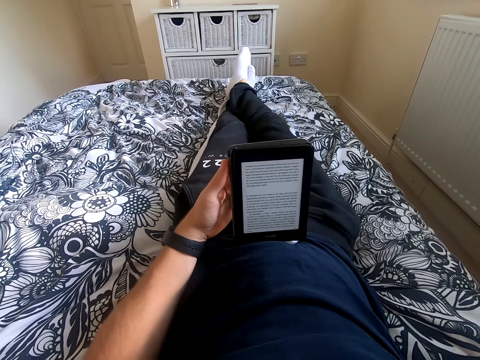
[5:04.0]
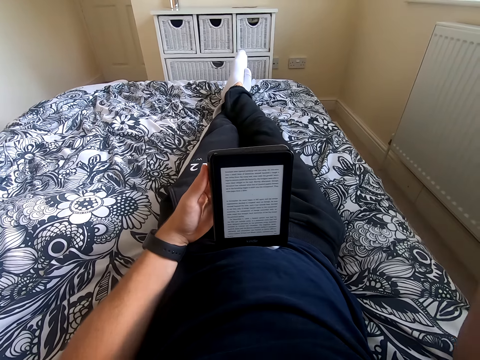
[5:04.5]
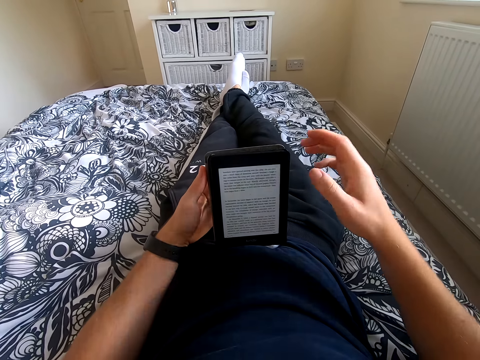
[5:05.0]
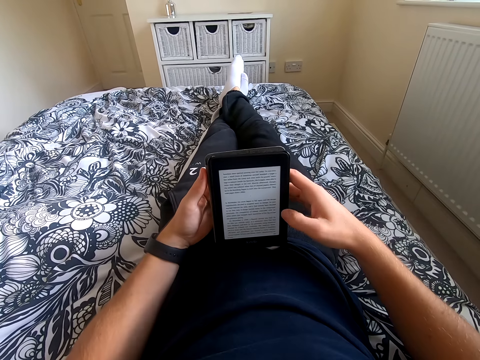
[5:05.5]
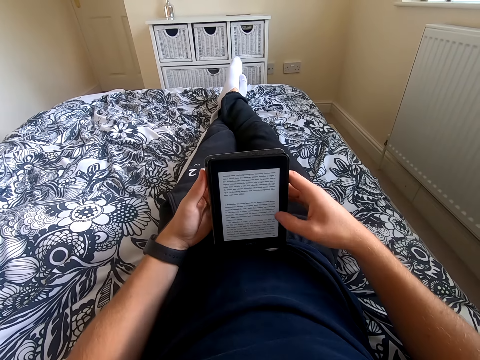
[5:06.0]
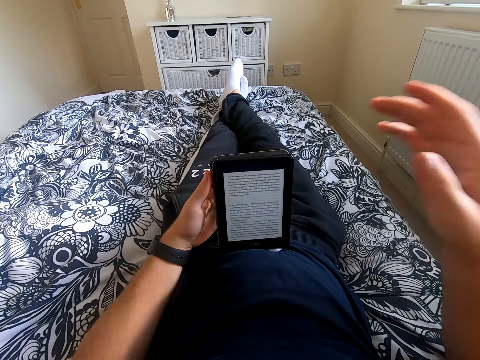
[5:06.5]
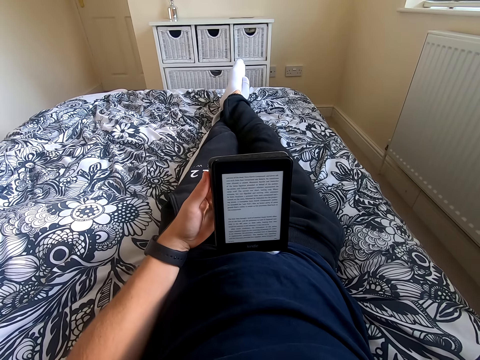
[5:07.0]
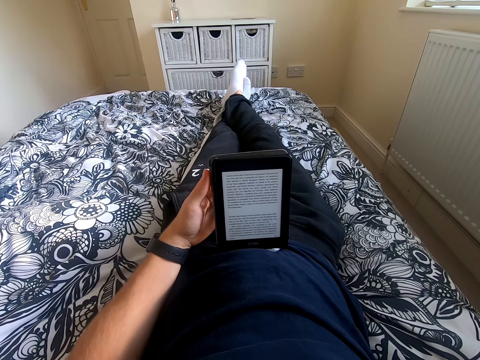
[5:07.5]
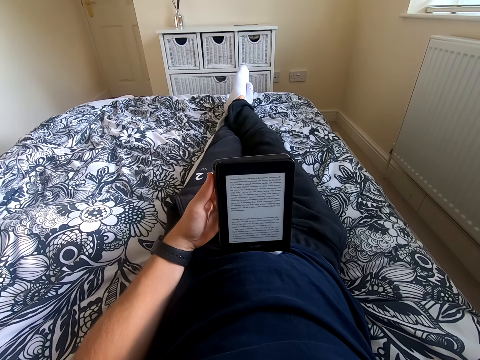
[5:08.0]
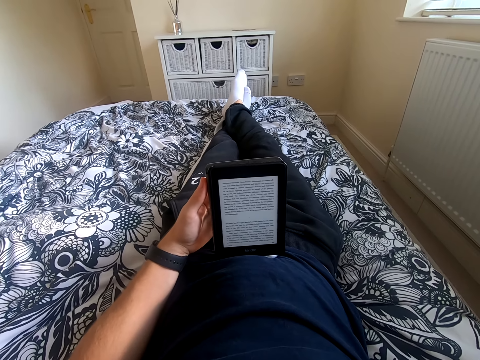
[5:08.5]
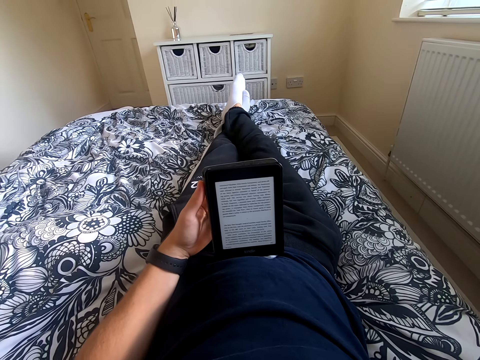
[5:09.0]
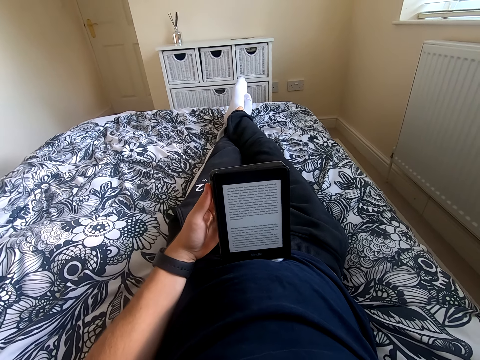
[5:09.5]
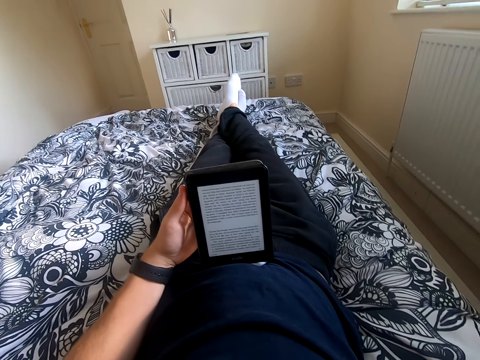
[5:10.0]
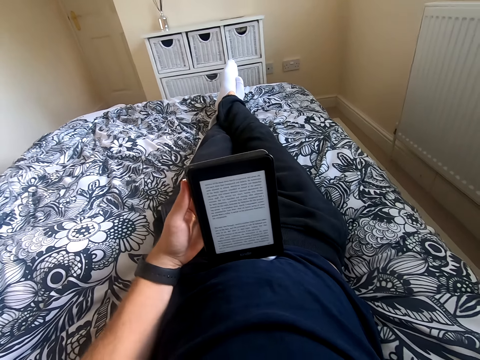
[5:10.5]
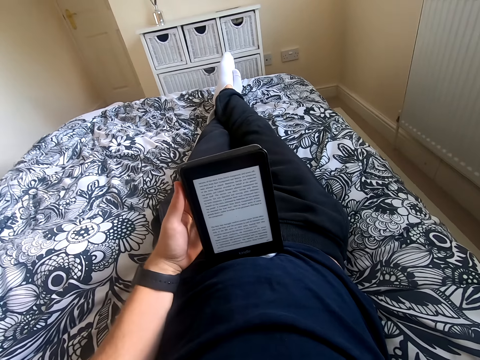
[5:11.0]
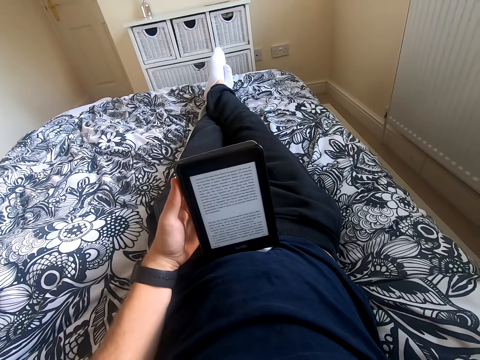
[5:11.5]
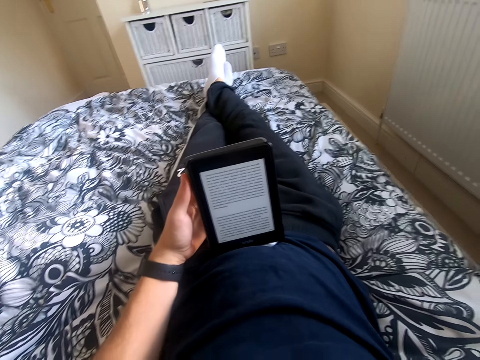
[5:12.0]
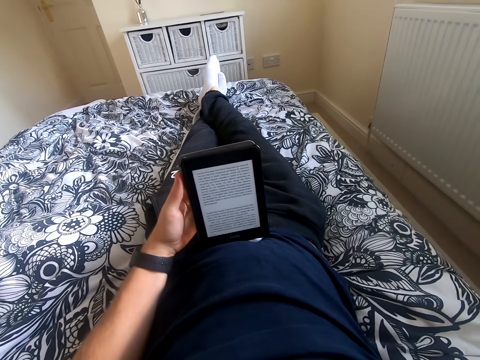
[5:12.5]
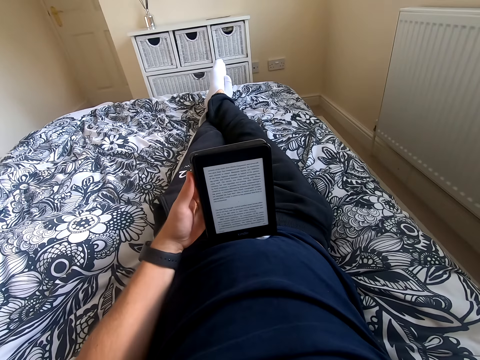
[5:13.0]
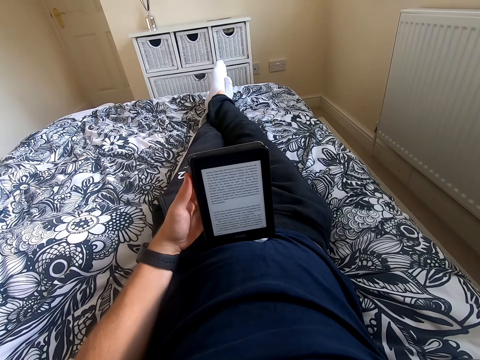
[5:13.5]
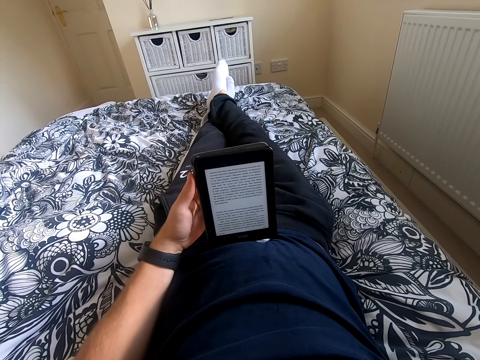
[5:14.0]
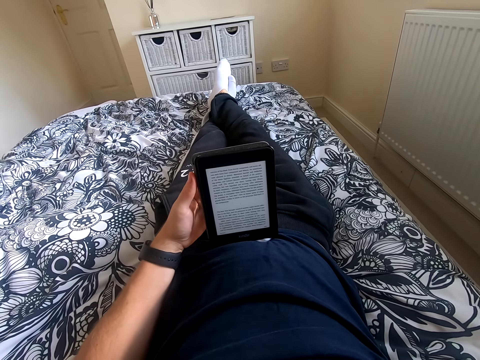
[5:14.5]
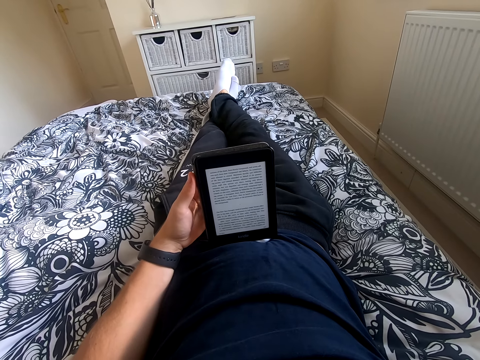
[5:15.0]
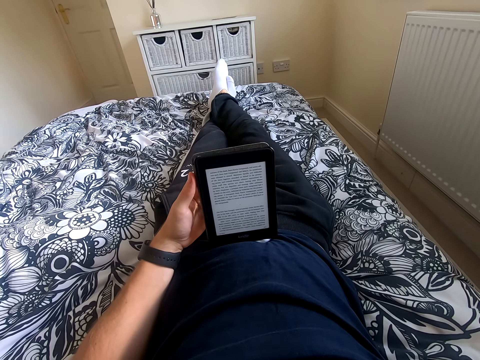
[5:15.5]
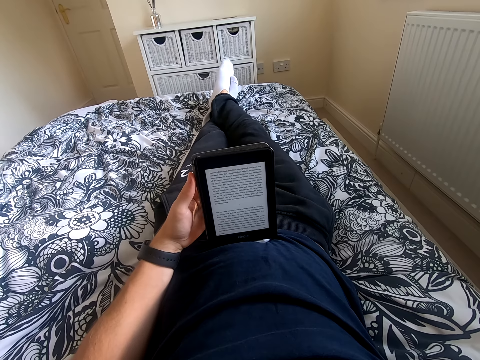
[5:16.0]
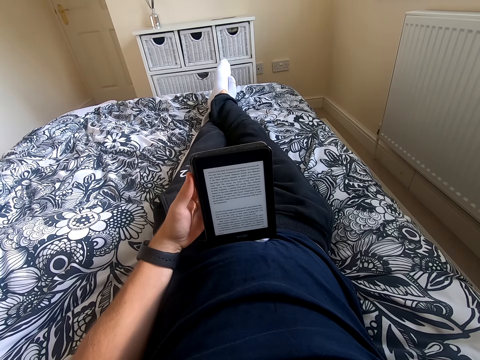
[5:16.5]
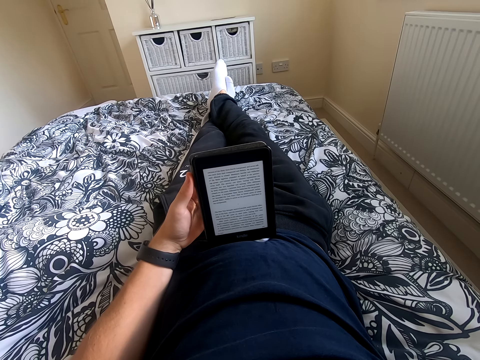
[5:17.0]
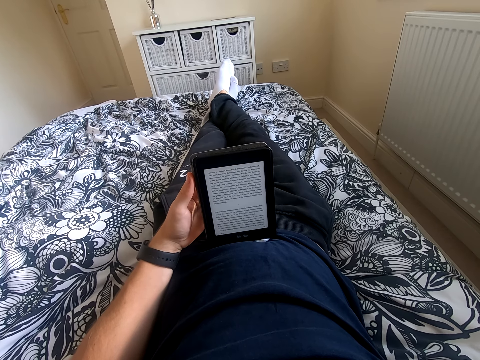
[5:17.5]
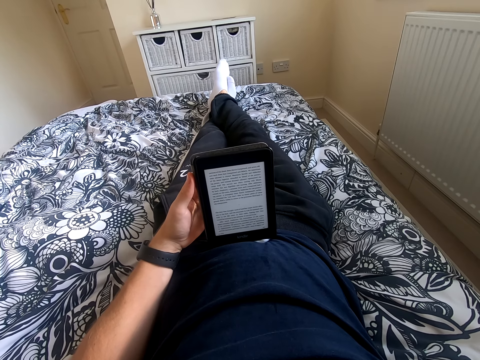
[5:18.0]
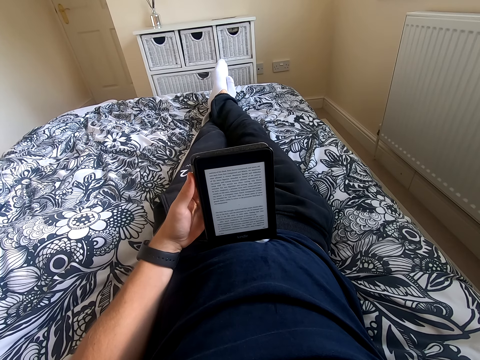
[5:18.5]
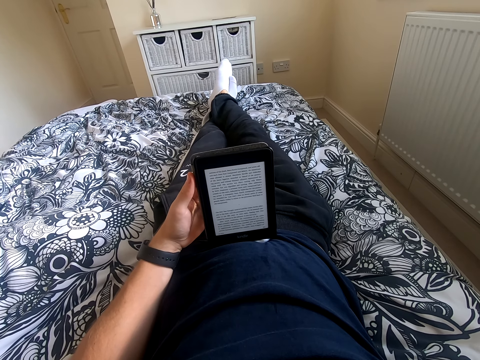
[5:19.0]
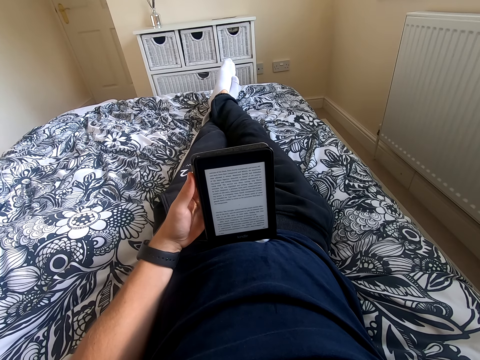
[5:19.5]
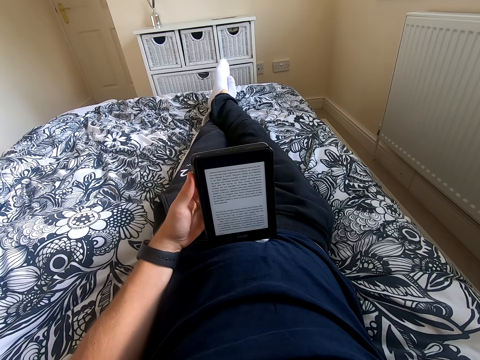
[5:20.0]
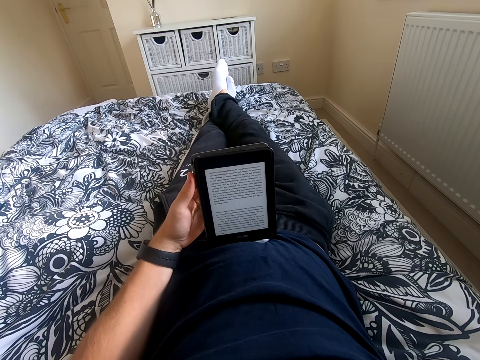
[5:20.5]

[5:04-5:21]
The camera wearer lowers his right hand. He scrolls through the tablet. He lifts his right hand from the tablet. He reads the book on the tablet. He touches something. He shakes his feet.

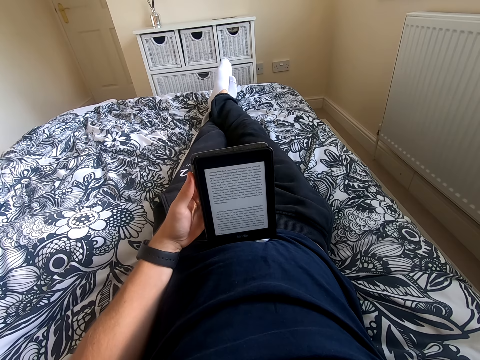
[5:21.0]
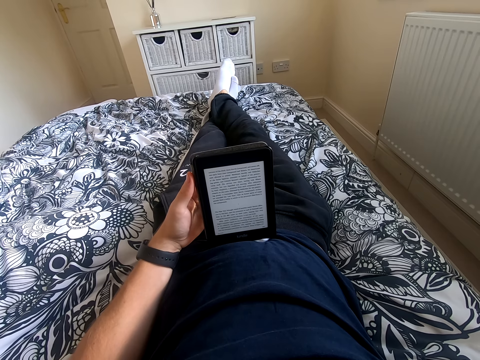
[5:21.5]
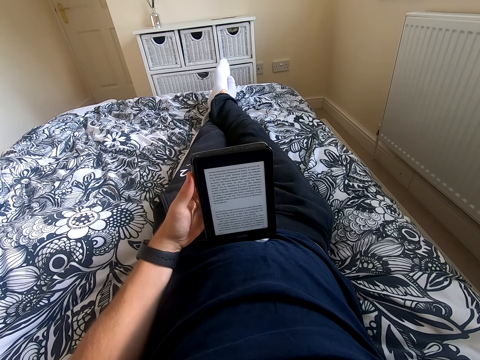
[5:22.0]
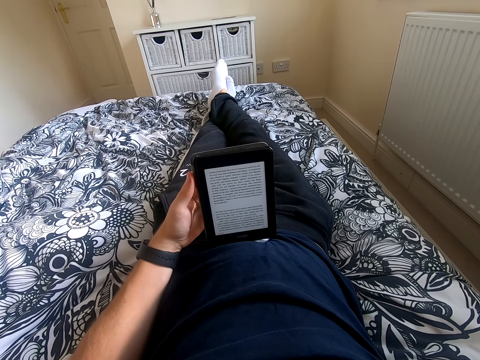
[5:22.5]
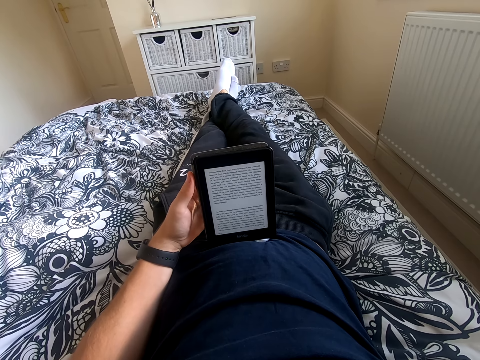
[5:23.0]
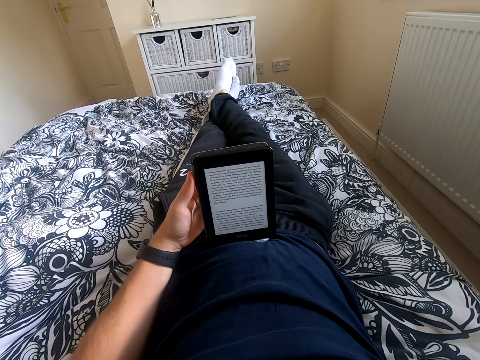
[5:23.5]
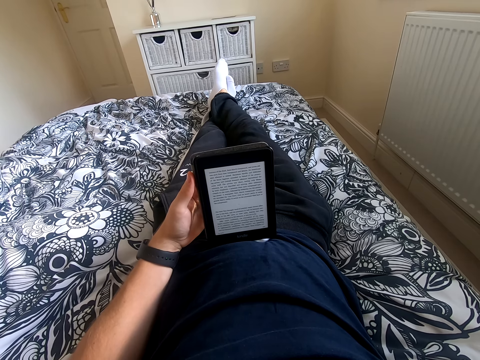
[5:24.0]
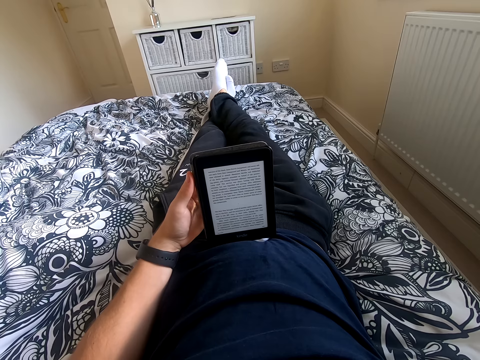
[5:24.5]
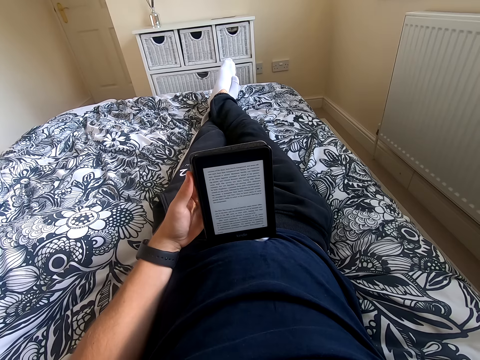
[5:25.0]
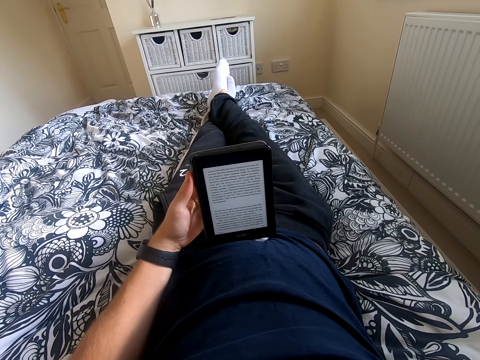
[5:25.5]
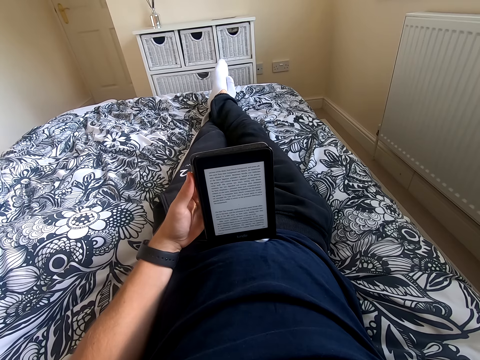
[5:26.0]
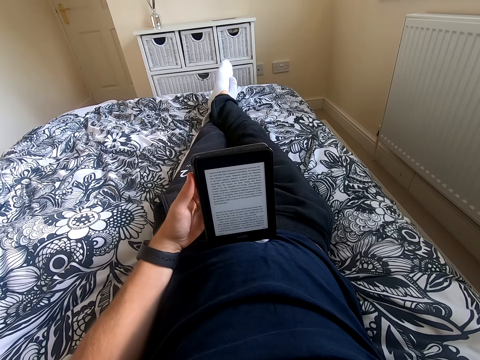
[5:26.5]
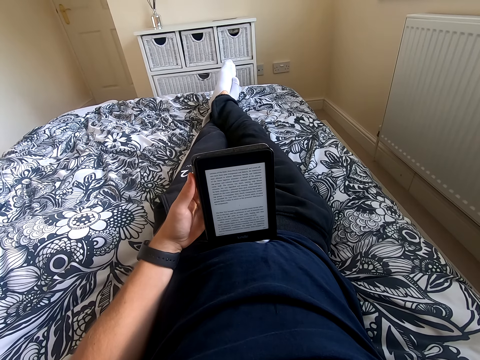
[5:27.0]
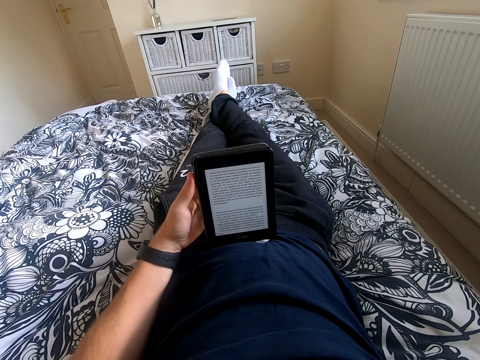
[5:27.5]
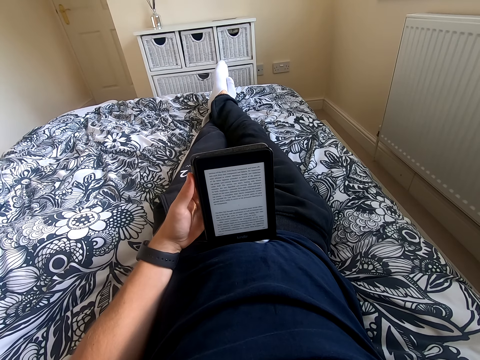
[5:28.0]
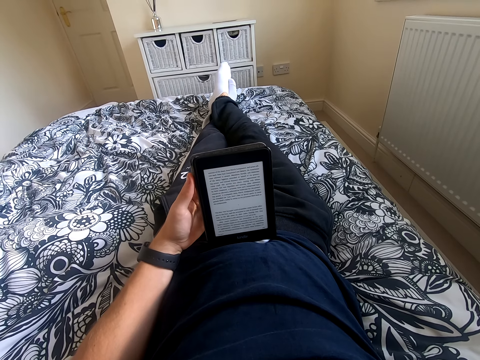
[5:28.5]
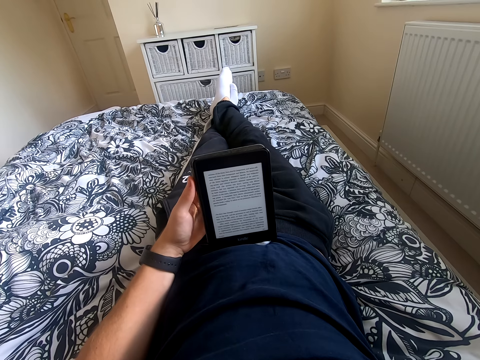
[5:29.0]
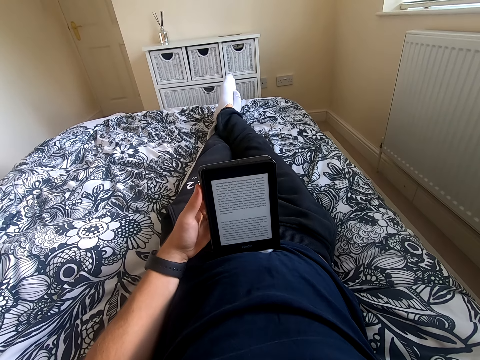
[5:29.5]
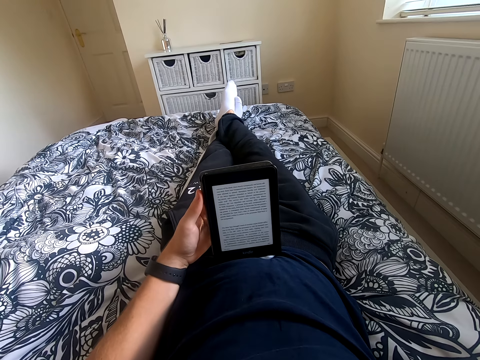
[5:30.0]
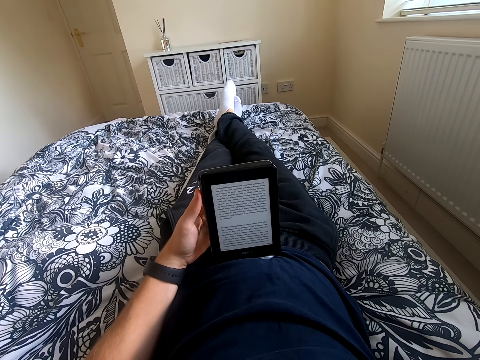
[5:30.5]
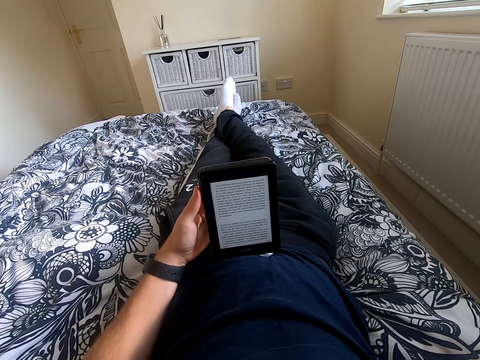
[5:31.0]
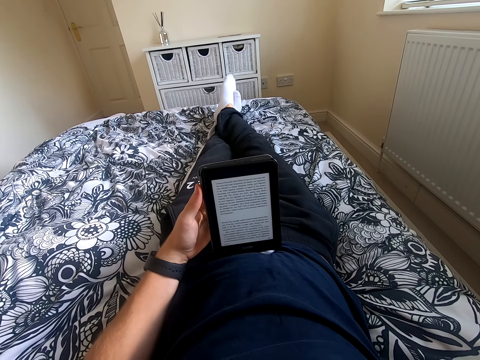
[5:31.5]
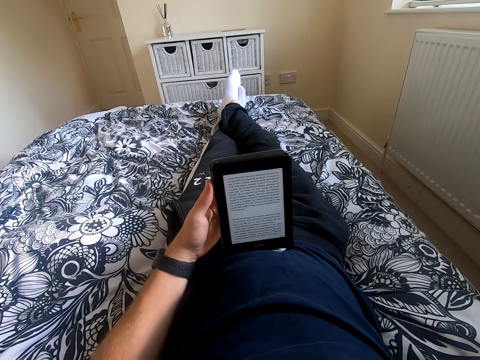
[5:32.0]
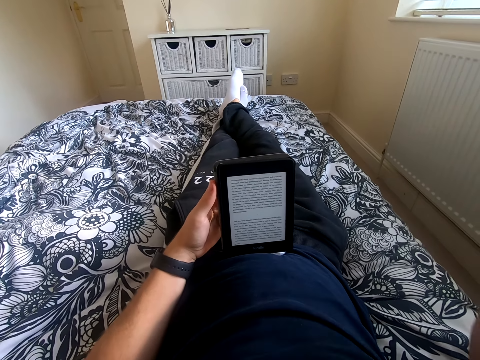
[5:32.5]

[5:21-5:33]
The camera wearer reads through the book.
